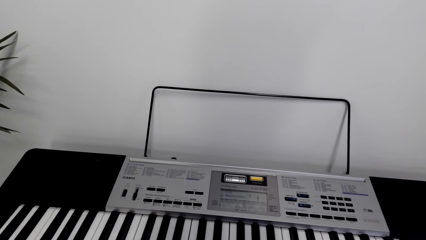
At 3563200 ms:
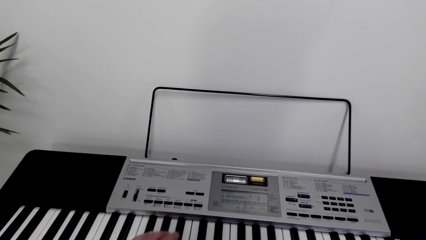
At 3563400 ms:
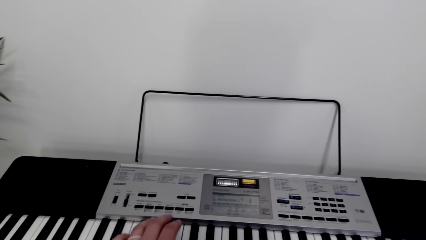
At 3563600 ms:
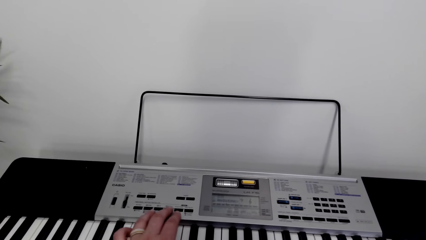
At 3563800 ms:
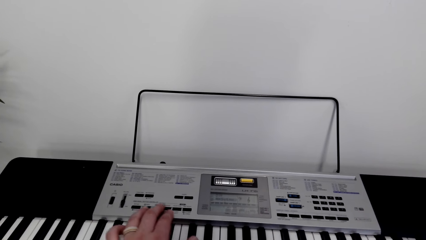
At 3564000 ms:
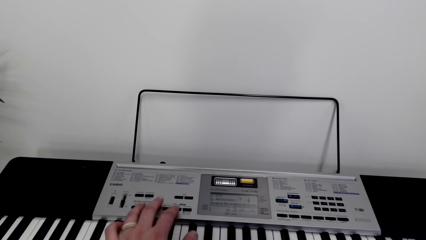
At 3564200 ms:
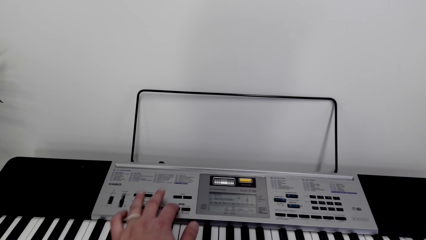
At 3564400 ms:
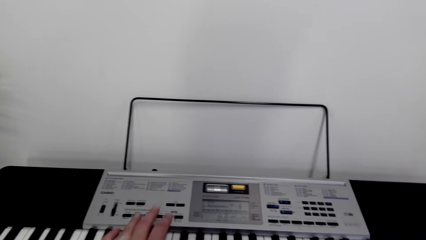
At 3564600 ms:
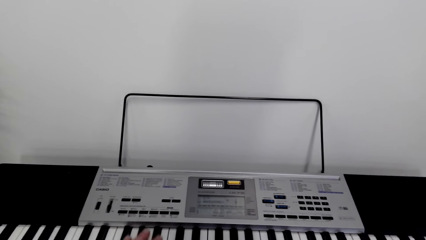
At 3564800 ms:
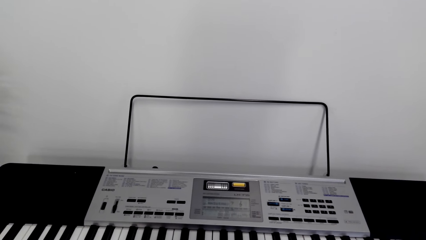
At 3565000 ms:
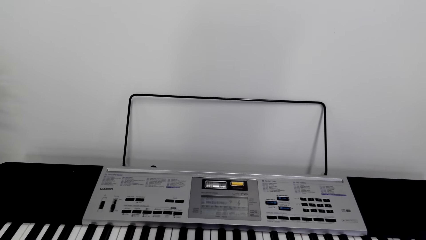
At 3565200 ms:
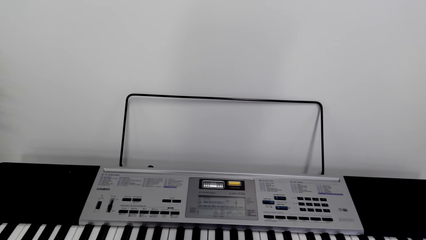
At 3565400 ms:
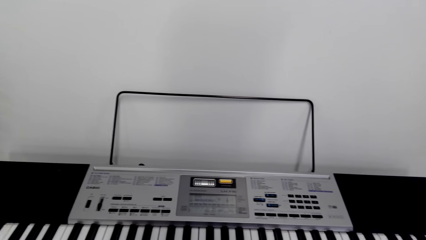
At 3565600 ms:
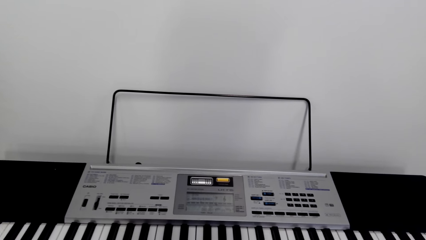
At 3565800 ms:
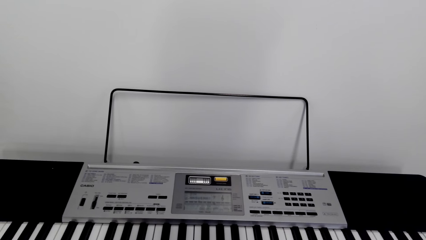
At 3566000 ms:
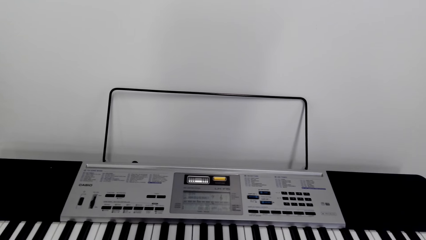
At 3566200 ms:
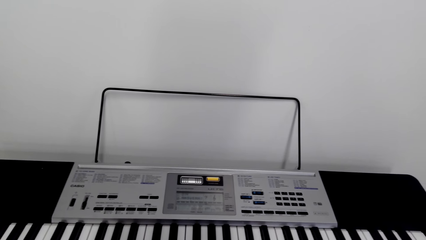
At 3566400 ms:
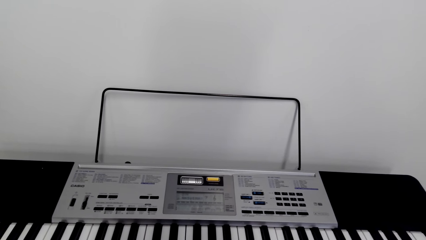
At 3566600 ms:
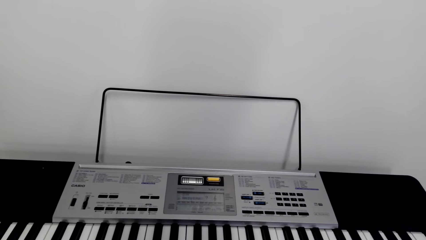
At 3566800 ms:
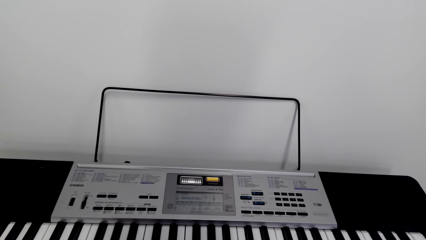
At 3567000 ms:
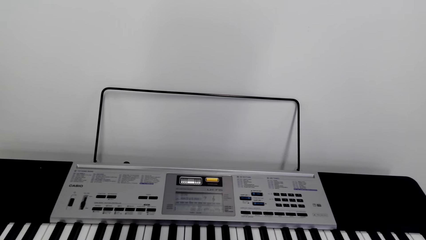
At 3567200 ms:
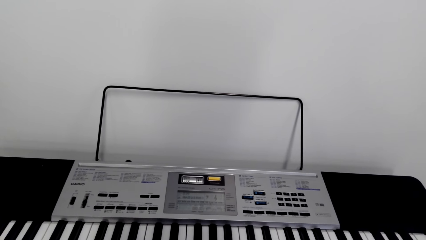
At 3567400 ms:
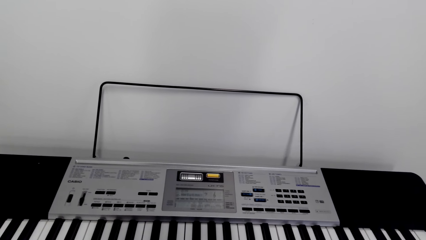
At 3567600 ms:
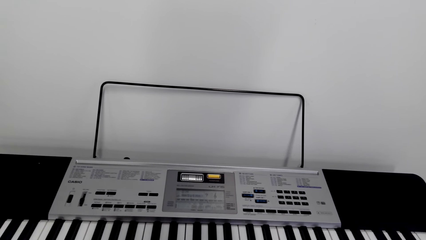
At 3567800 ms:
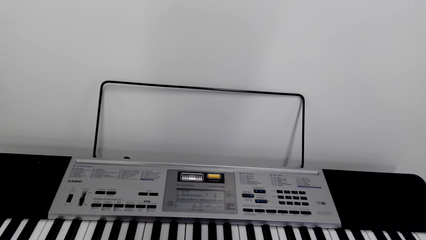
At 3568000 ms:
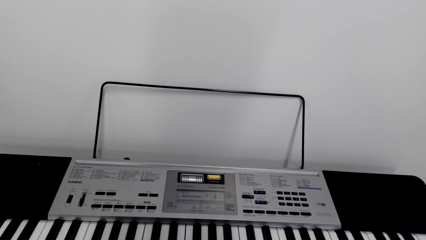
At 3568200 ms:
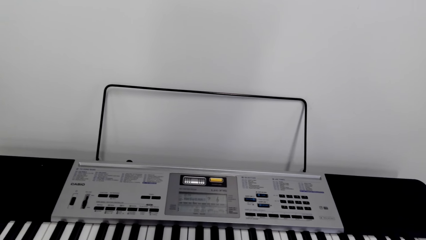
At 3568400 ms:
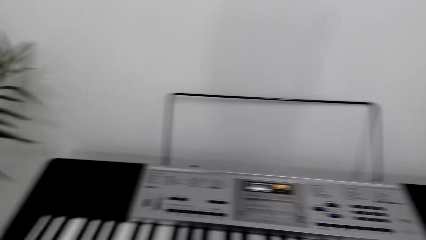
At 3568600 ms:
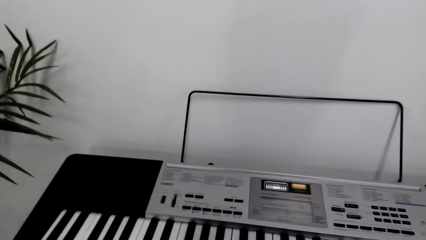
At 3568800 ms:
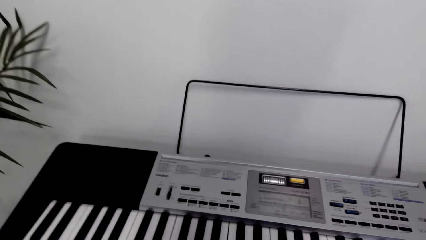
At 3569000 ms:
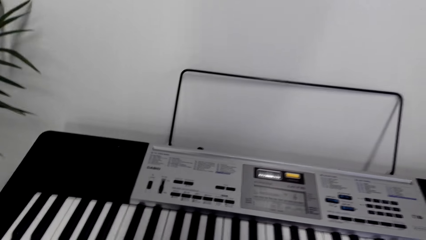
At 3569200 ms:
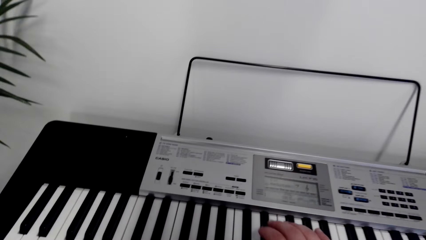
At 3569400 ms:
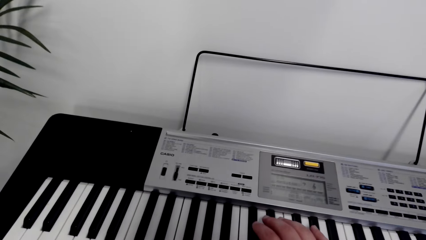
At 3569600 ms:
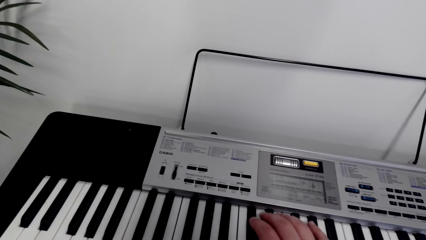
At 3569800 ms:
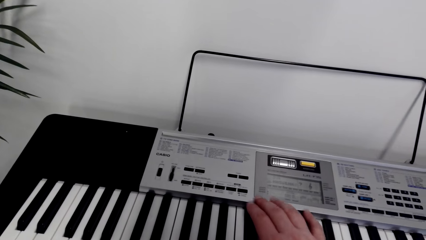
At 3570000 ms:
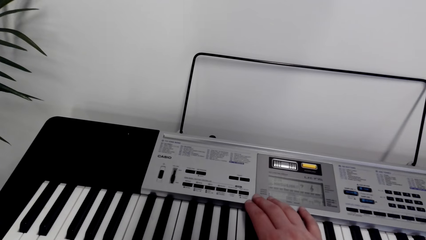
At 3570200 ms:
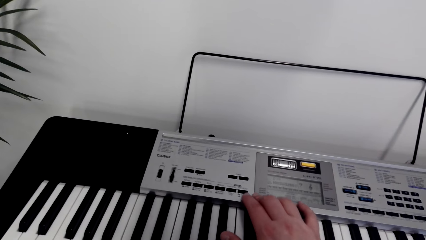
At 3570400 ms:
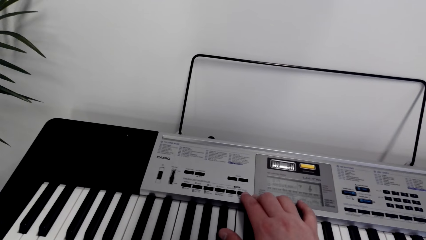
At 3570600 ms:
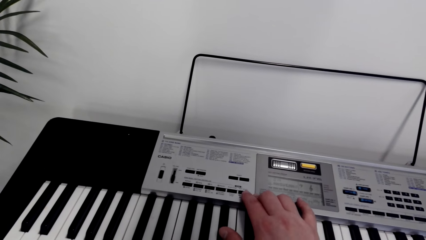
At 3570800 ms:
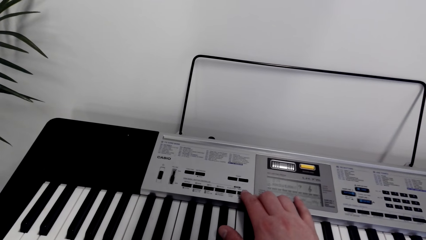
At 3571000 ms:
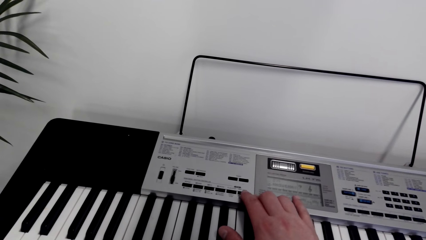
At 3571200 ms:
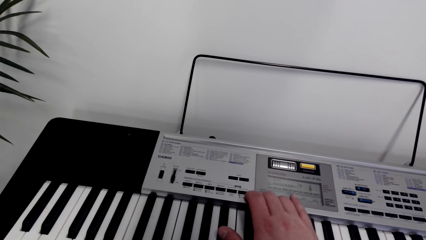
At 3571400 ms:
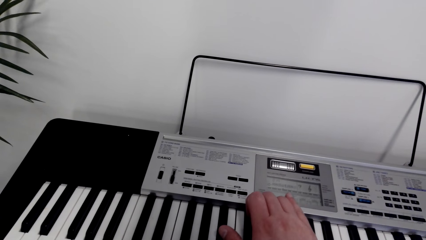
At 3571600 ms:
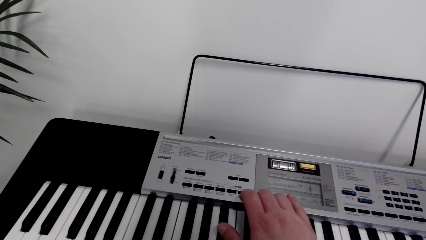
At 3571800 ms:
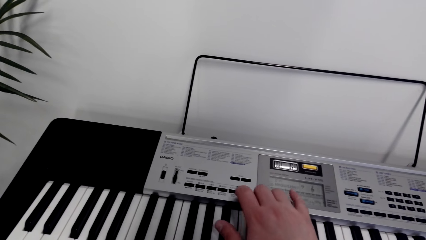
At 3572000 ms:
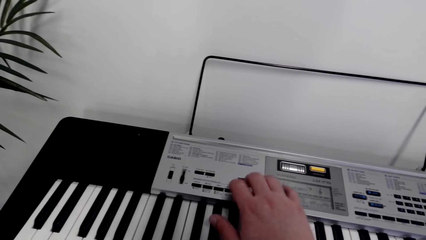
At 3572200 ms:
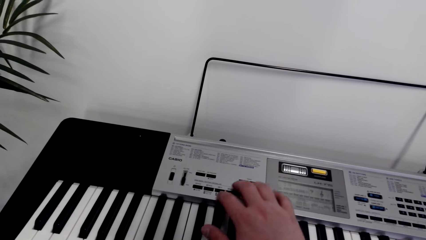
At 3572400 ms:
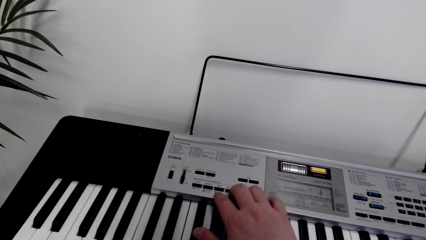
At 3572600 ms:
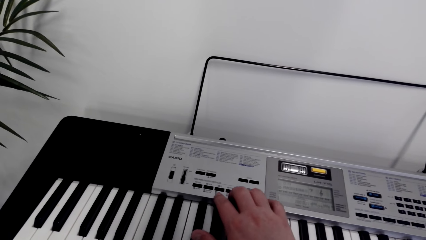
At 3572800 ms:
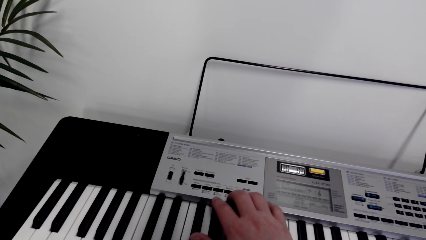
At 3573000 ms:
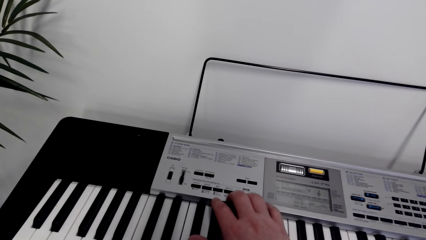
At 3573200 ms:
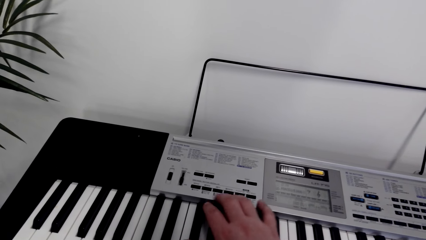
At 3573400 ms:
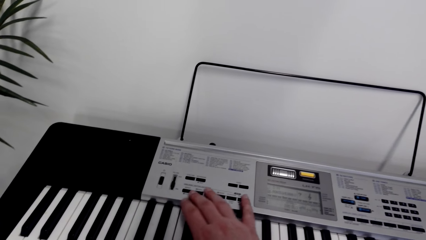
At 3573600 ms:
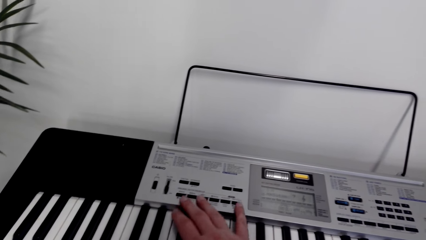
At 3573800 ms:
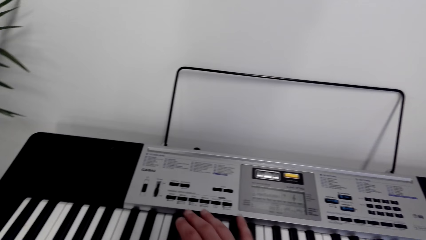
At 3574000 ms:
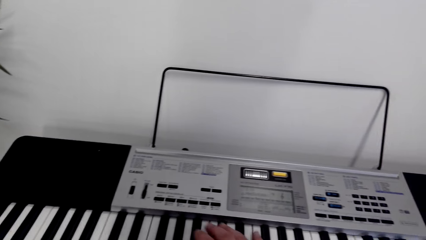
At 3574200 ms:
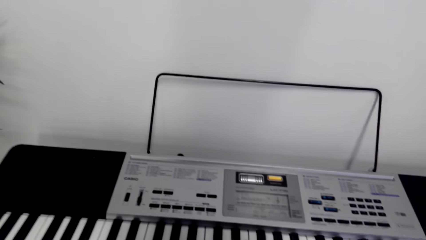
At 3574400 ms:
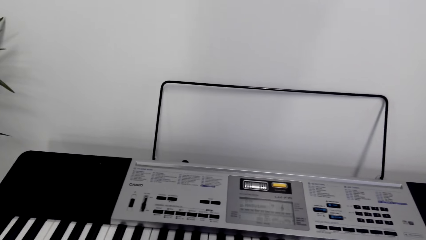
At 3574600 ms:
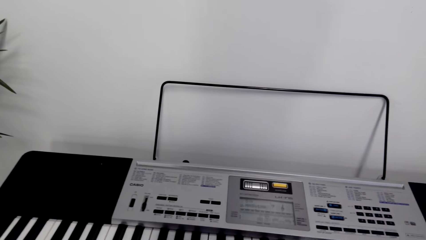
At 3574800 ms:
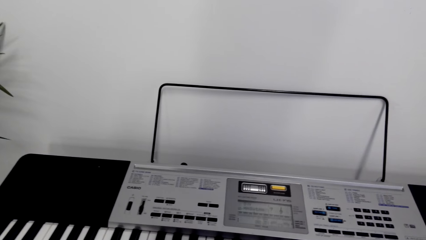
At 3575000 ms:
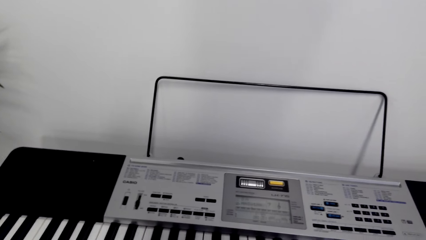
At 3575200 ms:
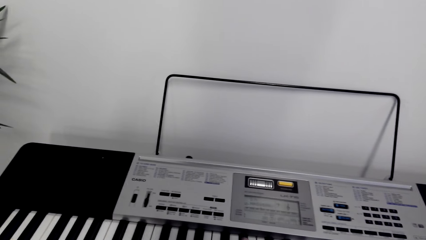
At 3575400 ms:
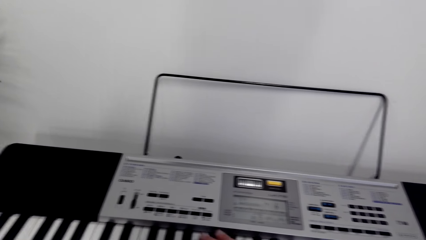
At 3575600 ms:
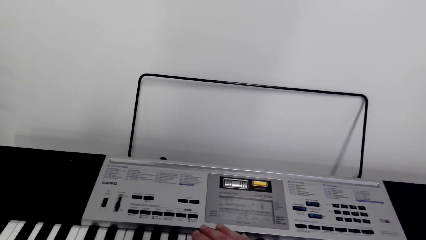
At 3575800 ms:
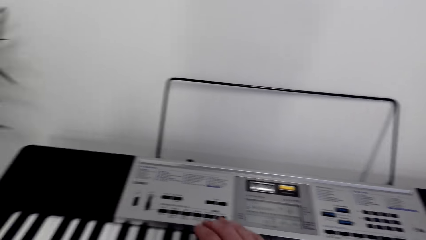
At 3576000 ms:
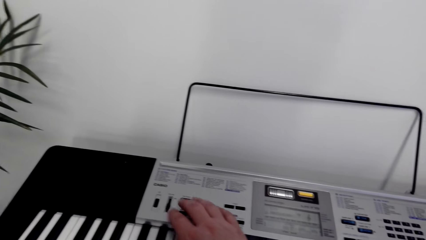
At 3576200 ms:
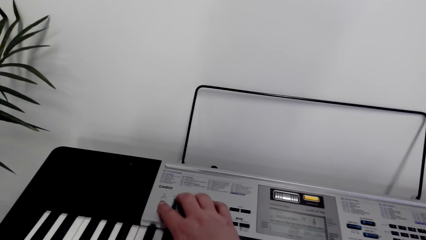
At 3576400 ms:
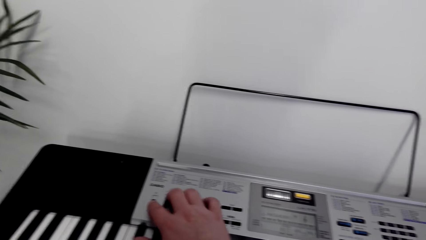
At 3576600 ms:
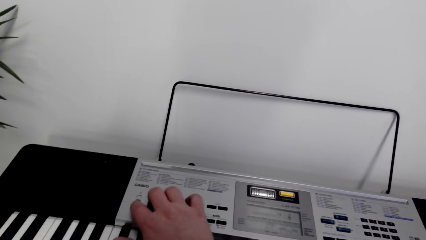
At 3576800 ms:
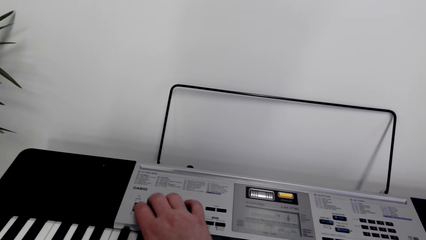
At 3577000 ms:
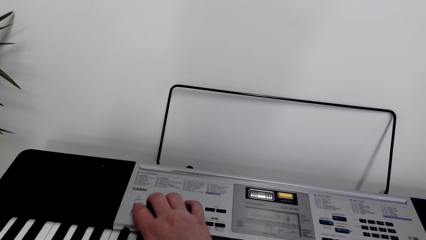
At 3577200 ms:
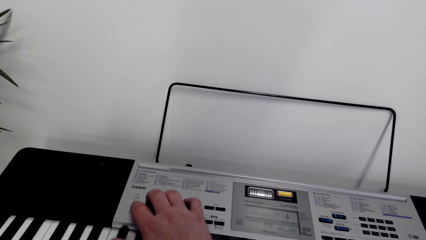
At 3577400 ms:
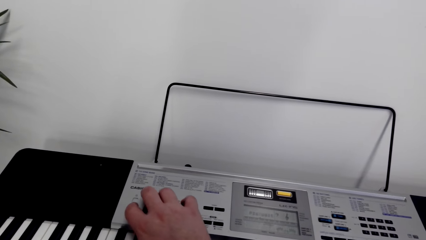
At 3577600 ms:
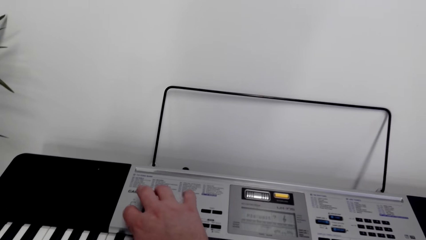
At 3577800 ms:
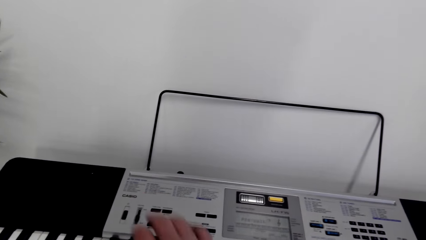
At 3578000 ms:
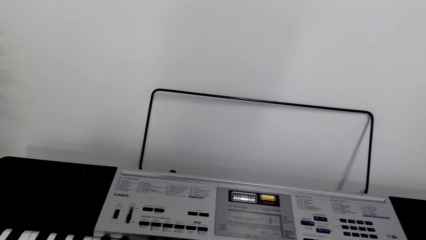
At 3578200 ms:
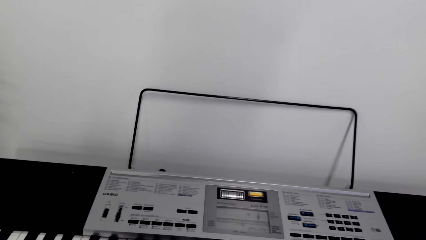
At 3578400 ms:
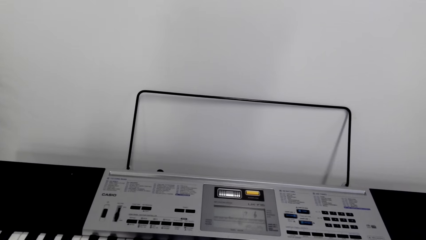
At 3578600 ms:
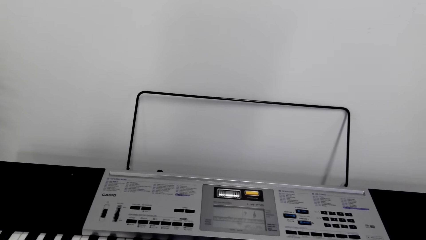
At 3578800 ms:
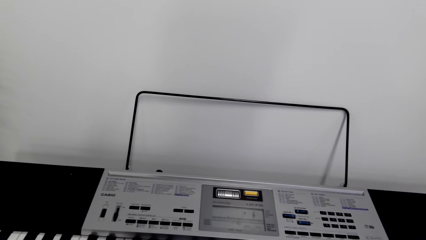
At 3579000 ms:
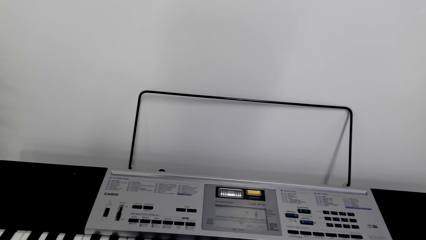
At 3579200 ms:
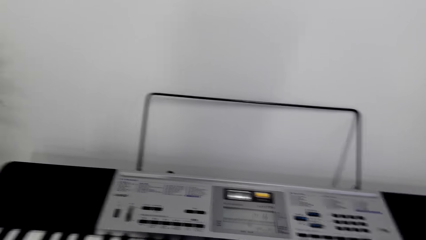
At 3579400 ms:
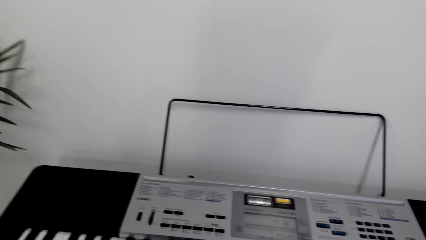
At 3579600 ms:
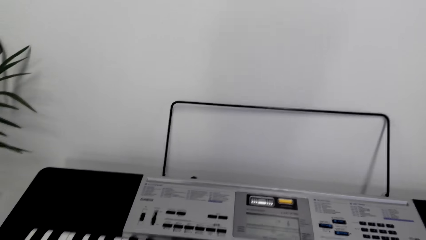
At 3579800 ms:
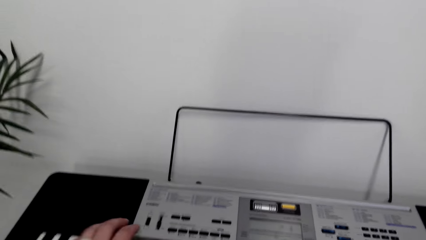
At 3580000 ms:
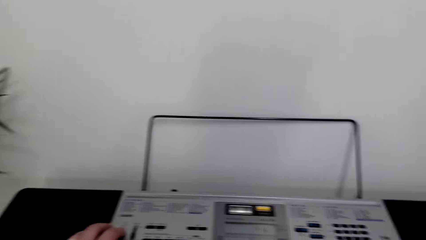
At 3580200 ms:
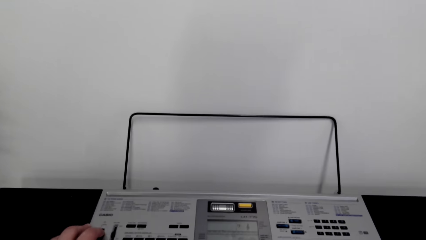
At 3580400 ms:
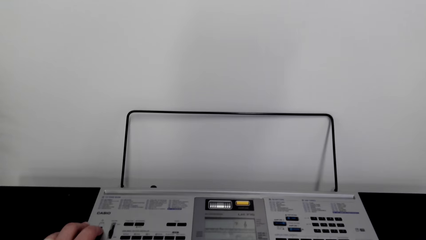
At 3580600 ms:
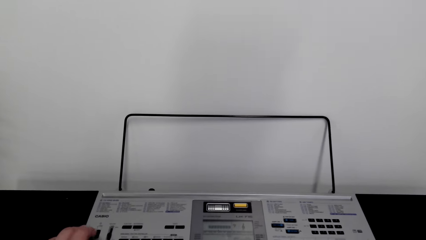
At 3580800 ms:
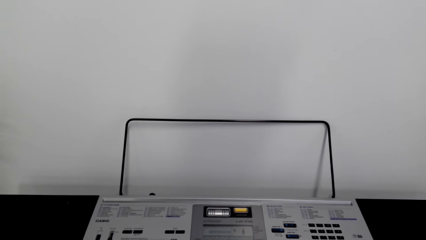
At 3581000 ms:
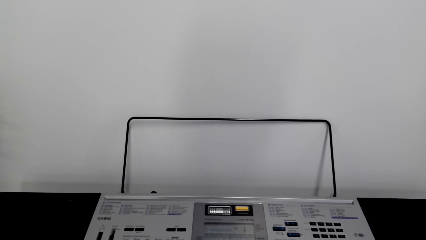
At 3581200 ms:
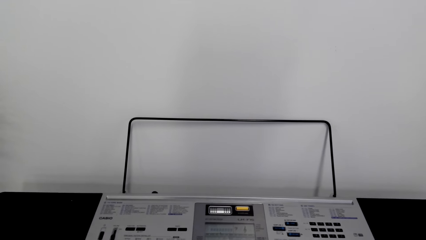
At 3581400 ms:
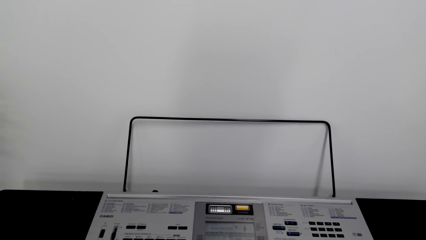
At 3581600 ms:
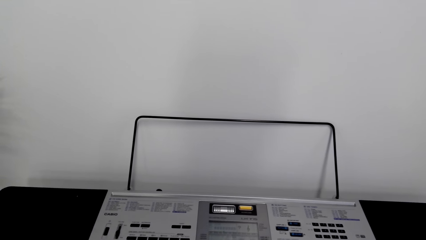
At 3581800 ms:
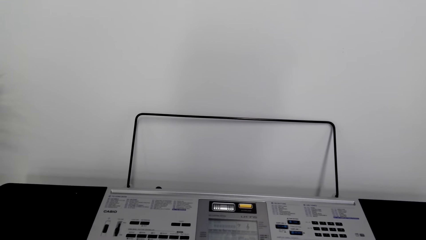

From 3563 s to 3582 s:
The camera wearer presses the piano buttons. They play the piano. They press the piano buttons. They play the piano. They press the piano buttons. They play the piano. They press the piano buttons.
